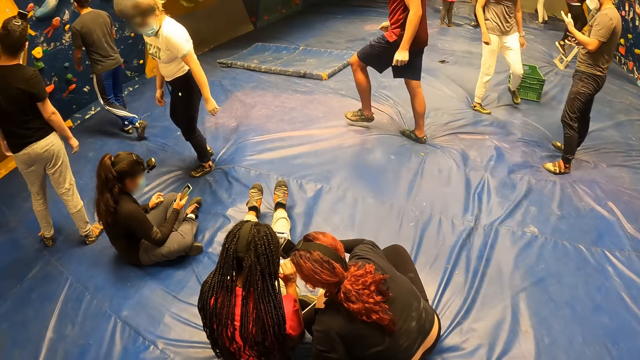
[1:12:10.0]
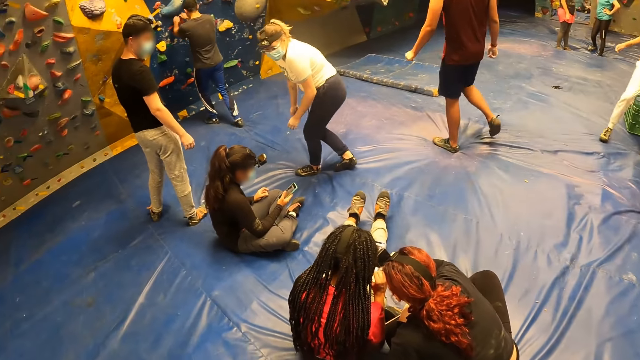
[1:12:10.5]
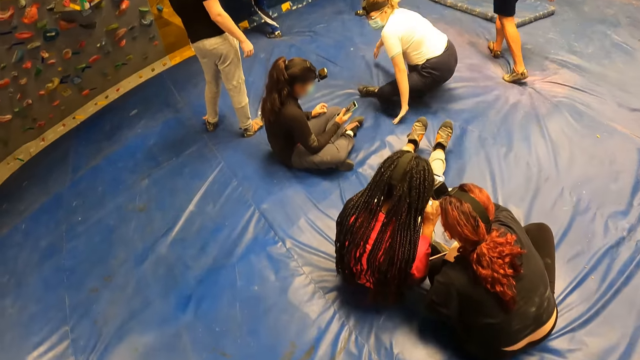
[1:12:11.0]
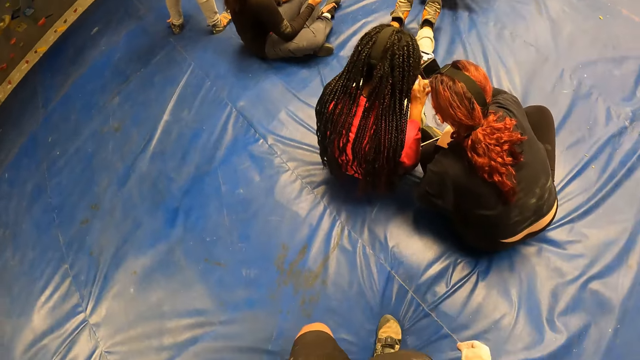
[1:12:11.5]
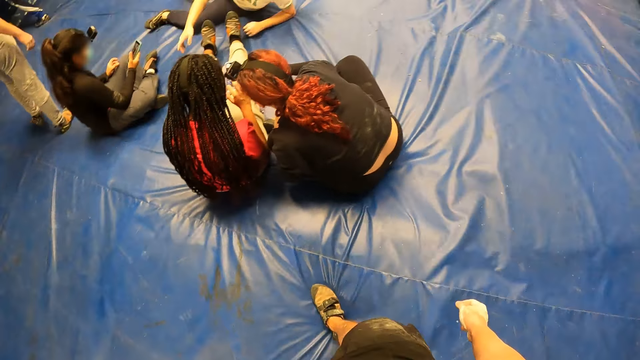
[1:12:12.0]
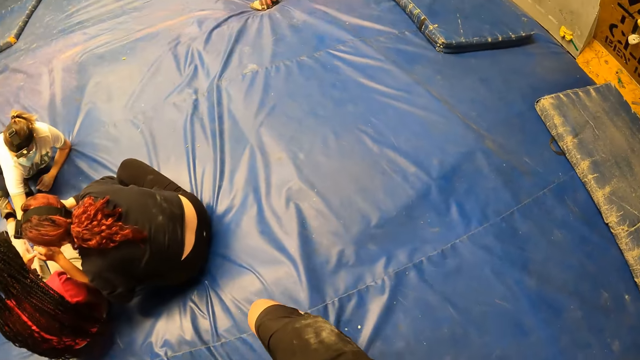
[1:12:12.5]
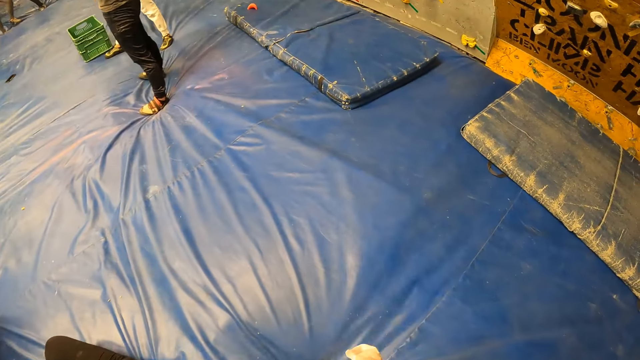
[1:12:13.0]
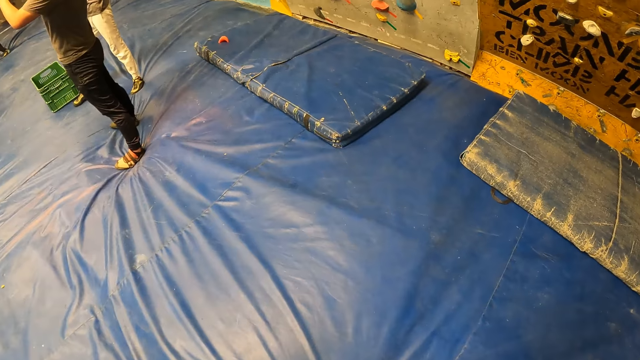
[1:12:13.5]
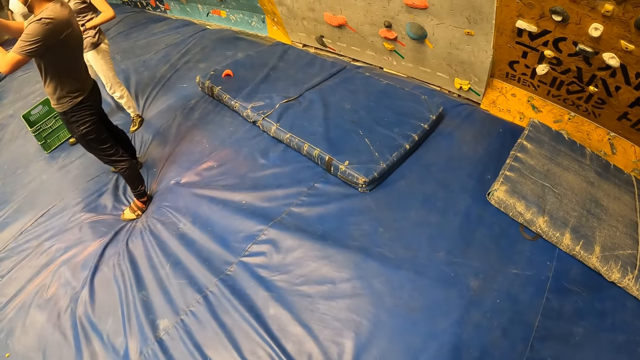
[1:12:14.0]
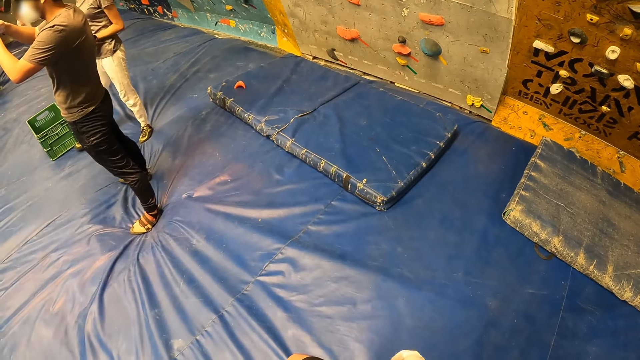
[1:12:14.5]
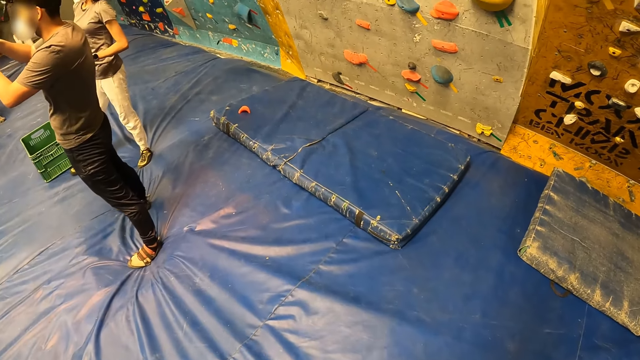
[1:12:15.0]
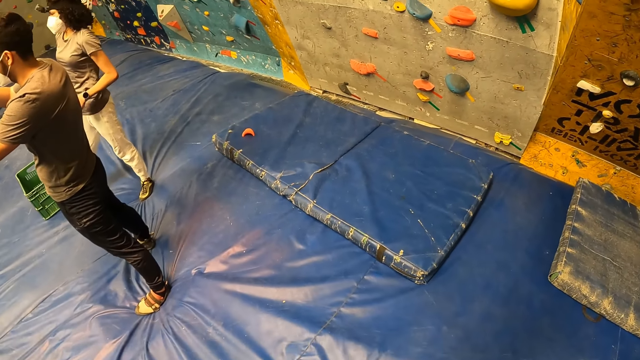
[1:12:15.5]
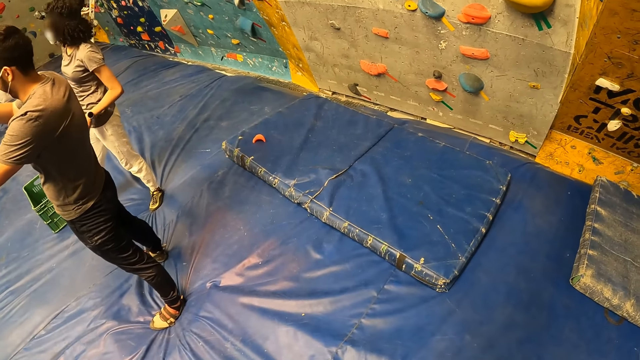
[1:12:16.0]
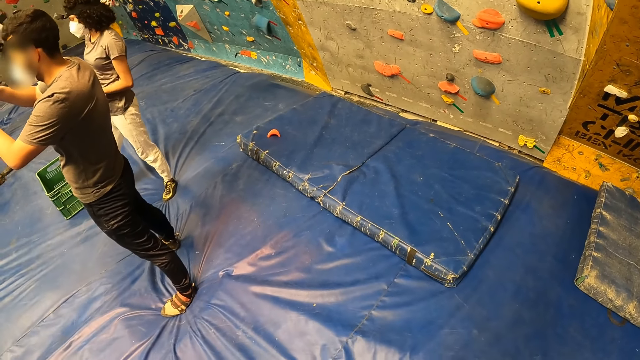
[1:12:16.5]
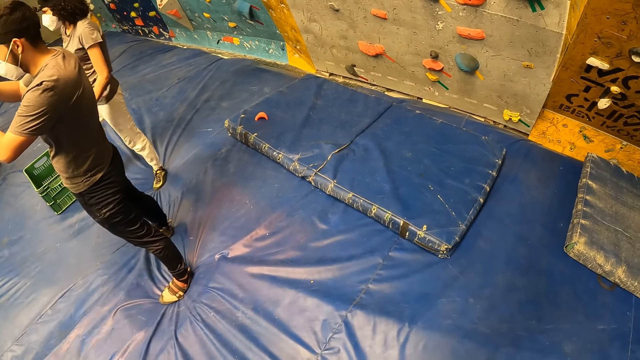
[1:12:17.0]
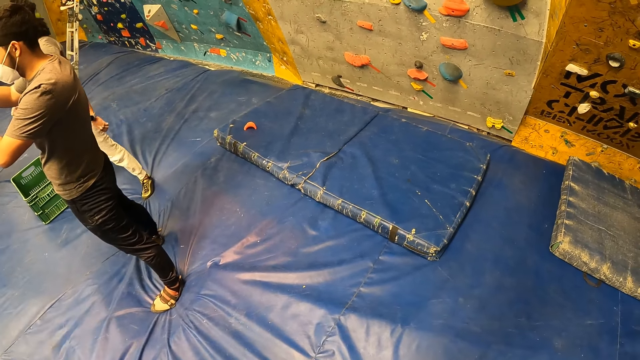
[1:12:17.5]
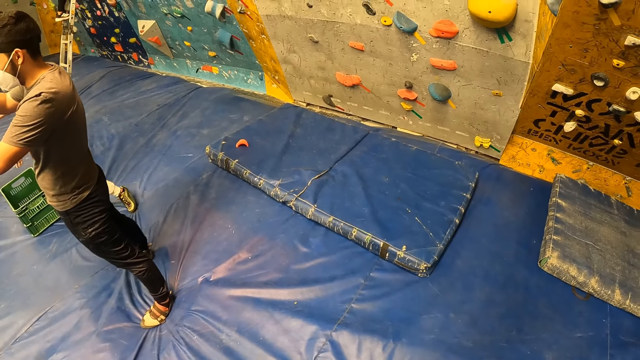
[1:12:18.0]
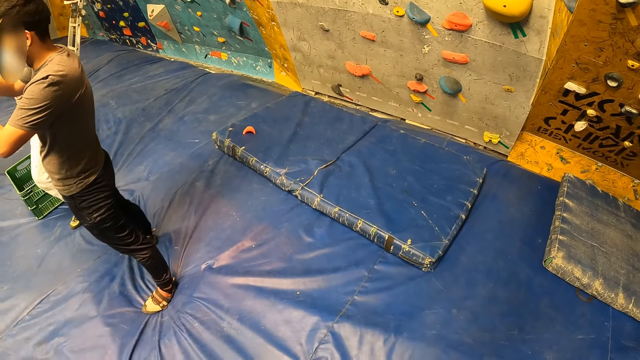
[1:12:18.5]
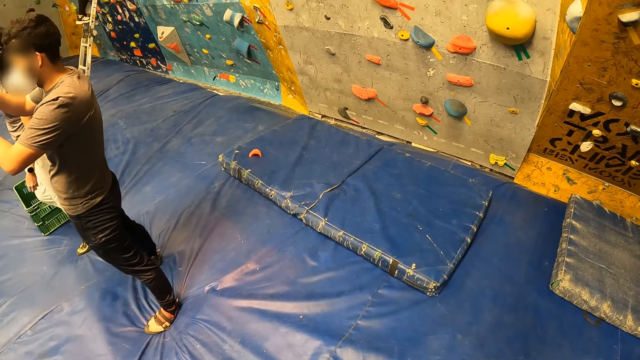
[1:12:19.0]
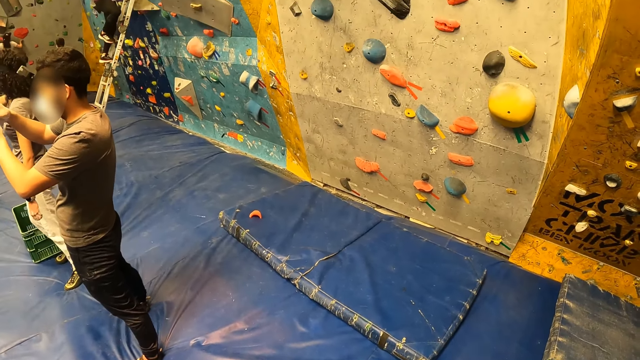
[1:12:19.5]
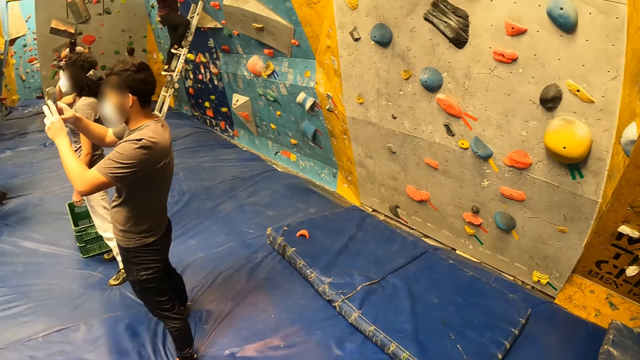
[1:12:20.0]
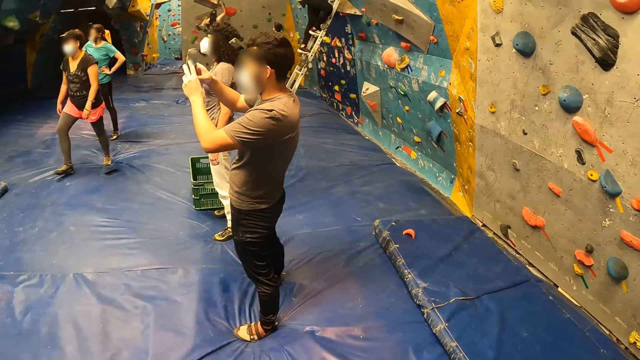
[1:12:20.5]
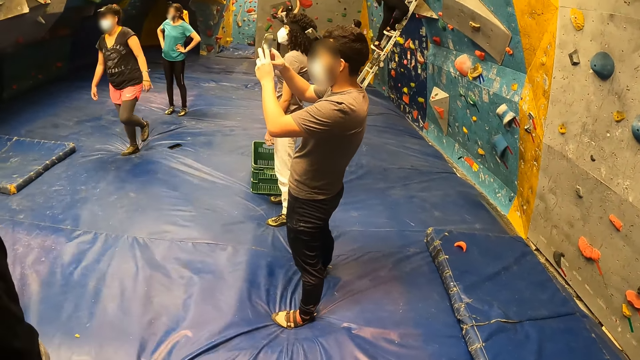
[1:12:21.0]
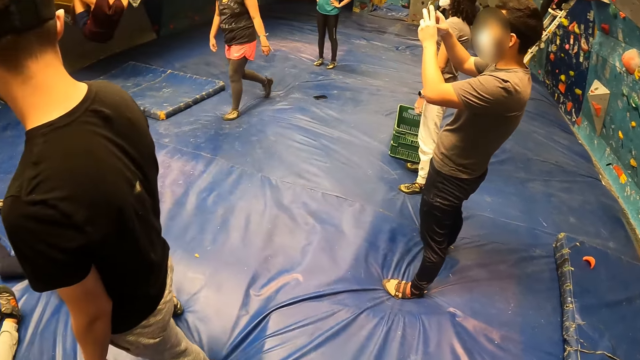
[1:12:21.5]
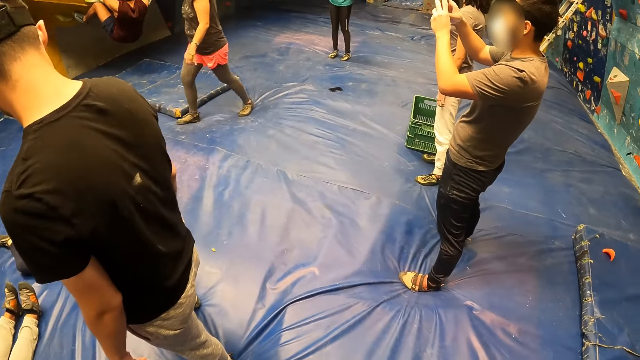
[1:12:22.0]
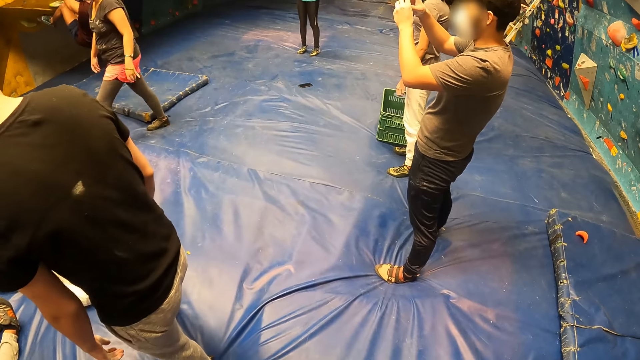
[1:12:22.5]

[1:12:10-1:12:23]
A person sits on the canvas. The camera wearer walks on the canvas. They look around. They look around again.

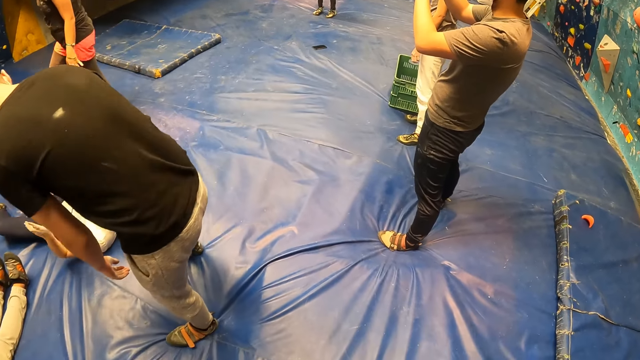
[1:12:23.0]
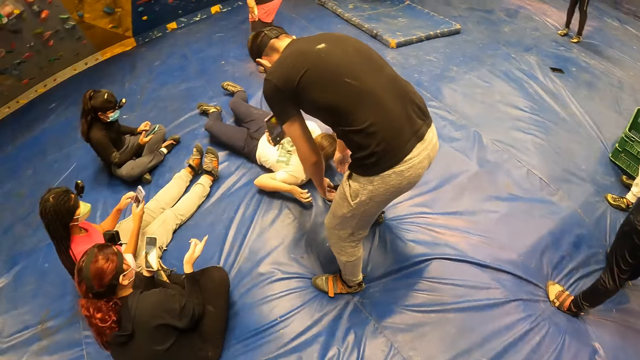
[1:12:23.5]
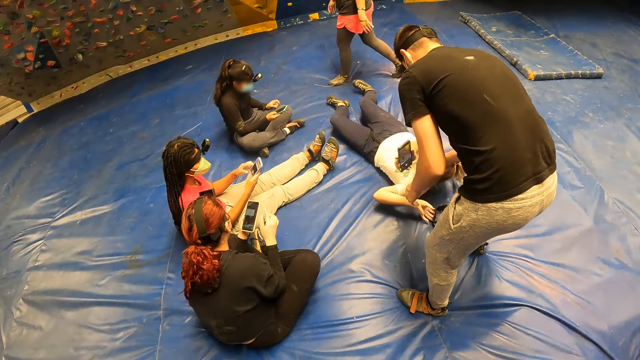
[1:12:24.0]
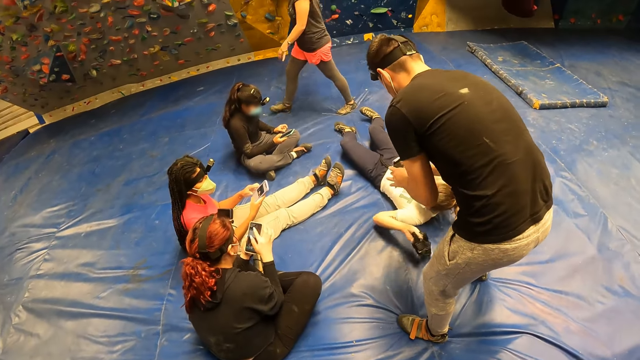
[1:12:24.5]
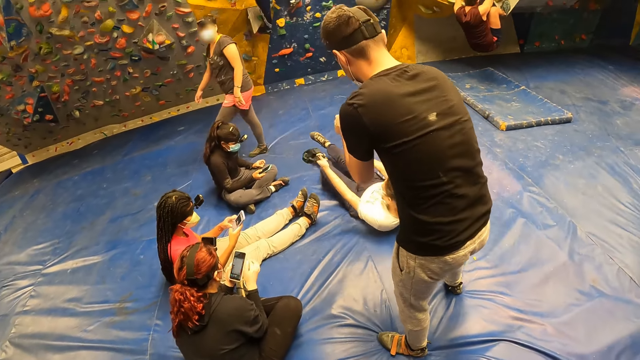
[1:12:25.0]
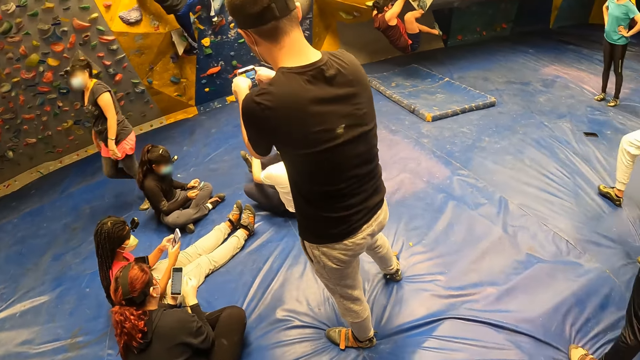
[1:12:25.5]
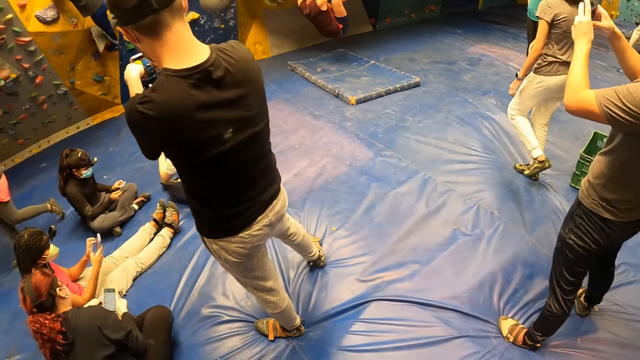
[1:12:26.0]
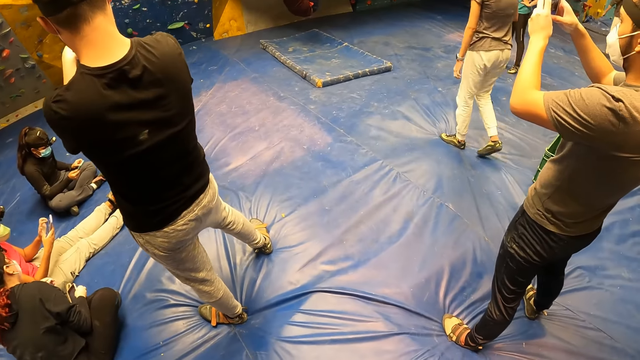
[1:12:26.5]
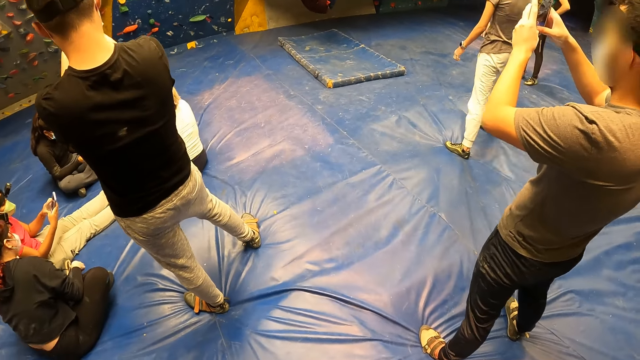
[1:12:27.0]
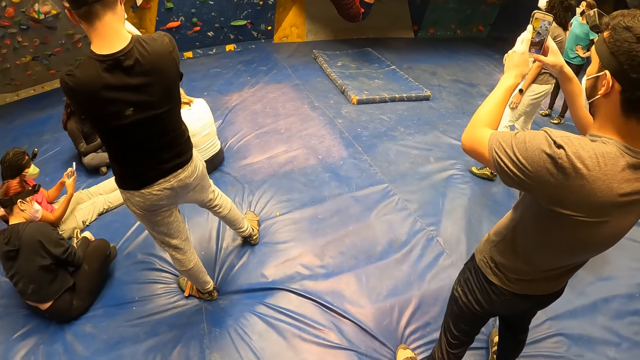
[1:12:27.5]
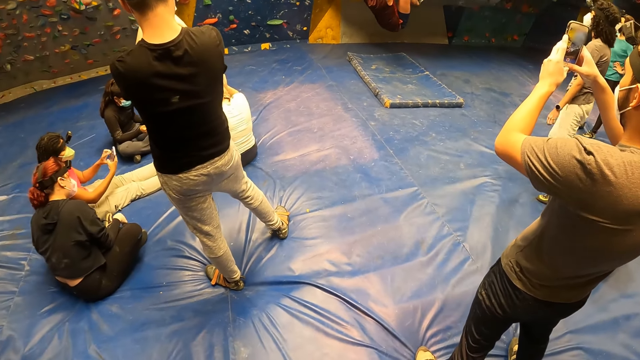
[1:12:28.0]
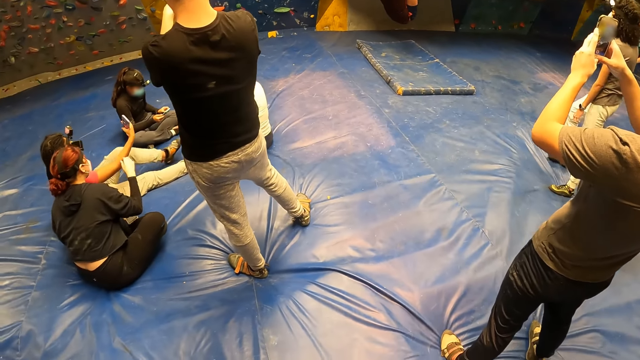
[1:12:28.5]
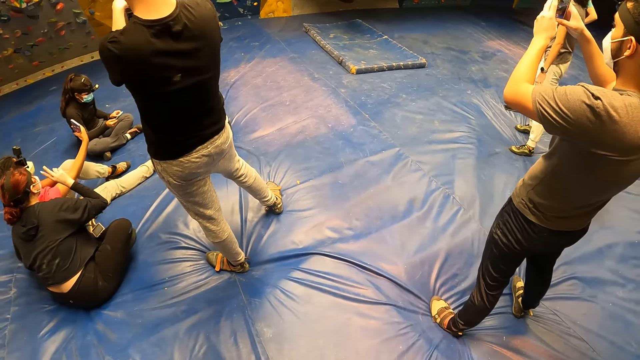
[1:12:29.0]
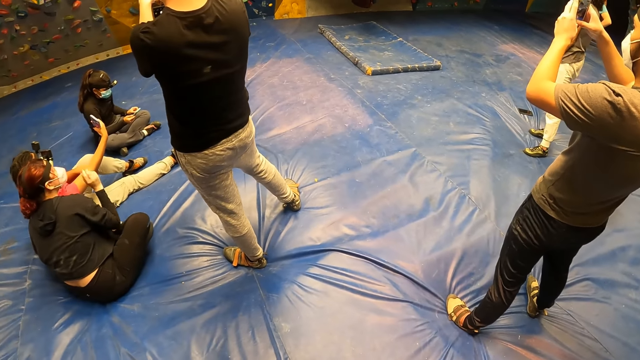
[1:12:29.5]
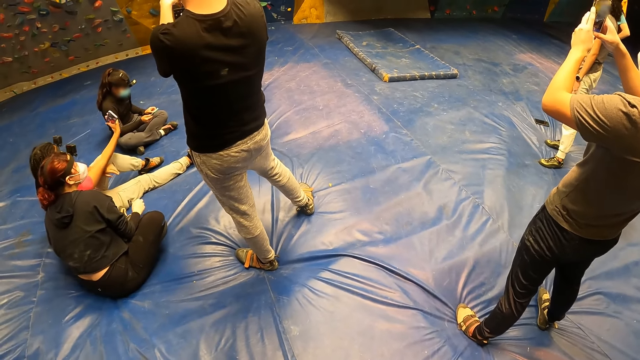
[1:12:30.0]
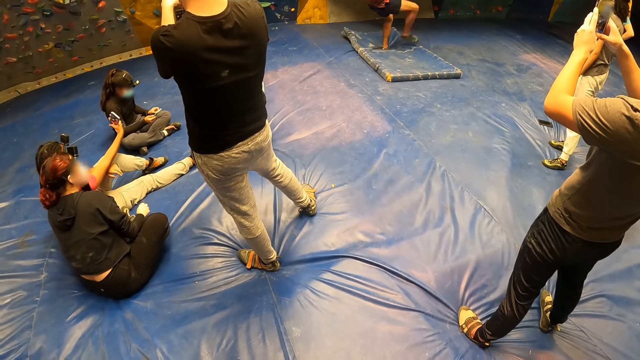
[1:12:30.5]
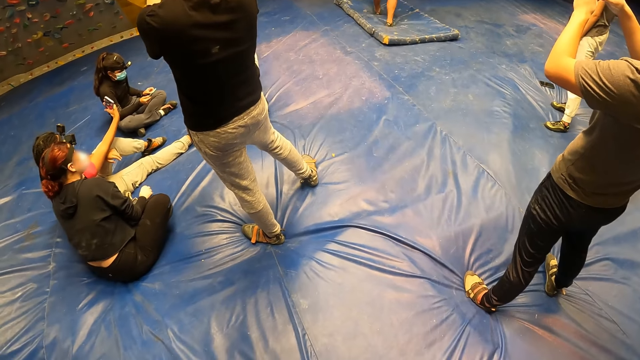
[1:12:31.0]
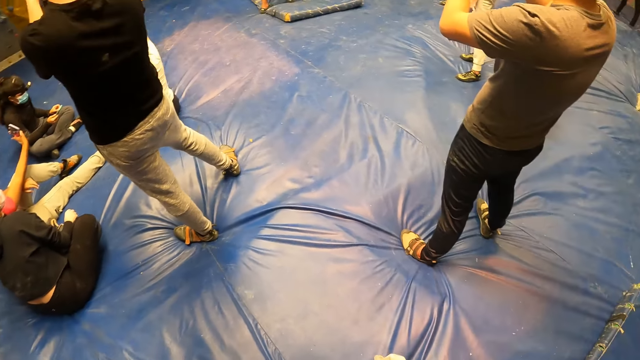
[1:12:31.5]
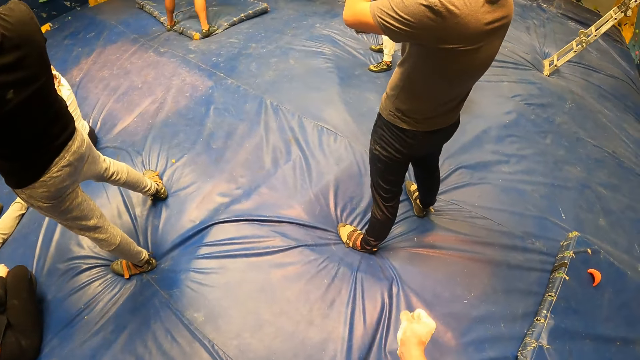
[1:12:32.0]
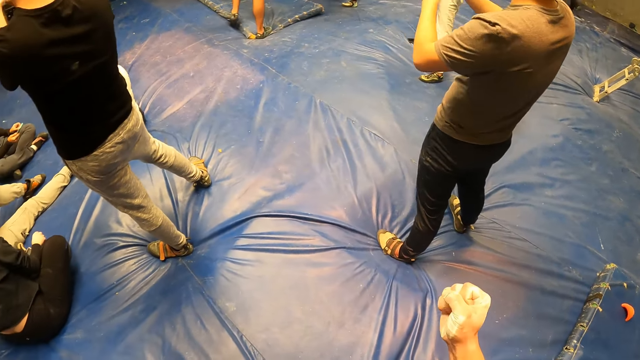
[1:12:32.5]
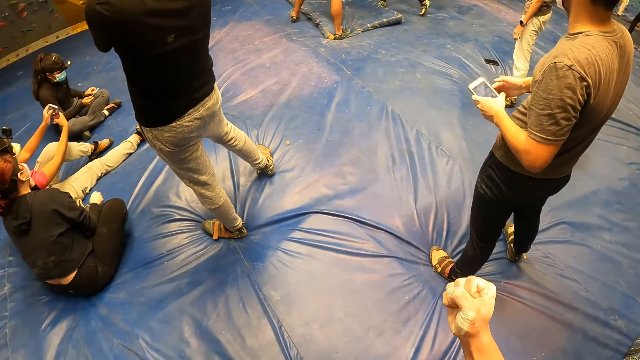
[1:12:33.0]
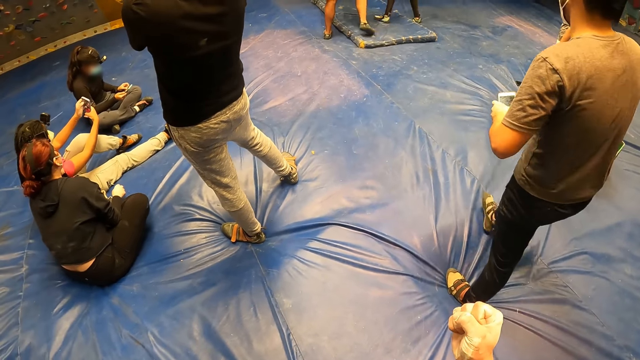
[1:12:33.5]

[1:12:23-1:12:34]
The camera wearer looks around. He raises his right hand in a fist. He looks around again.
